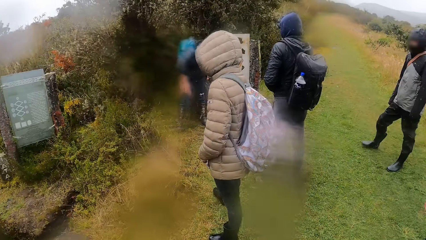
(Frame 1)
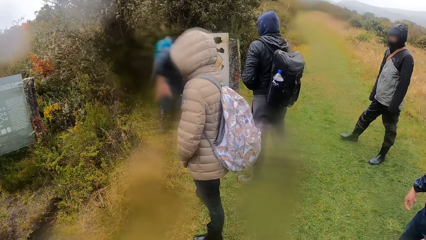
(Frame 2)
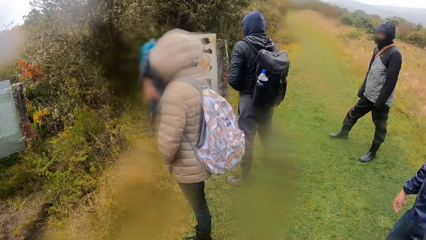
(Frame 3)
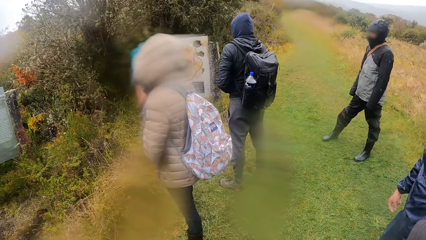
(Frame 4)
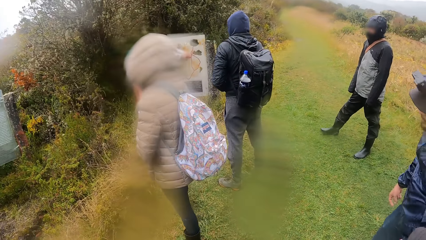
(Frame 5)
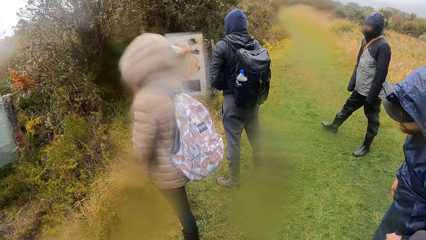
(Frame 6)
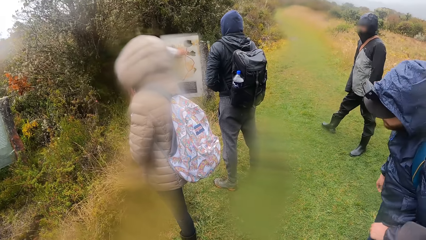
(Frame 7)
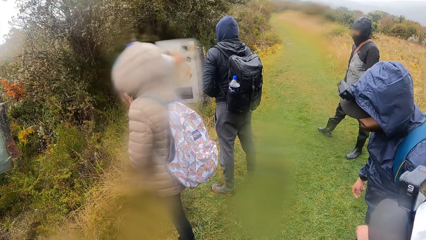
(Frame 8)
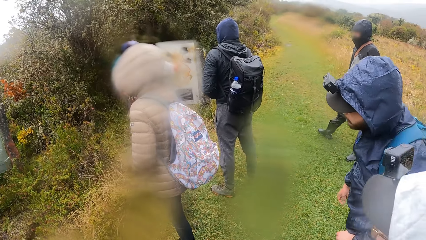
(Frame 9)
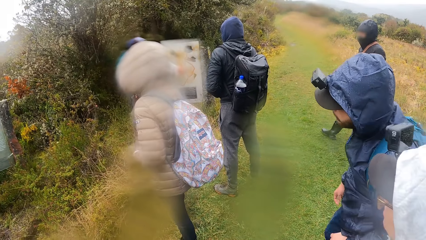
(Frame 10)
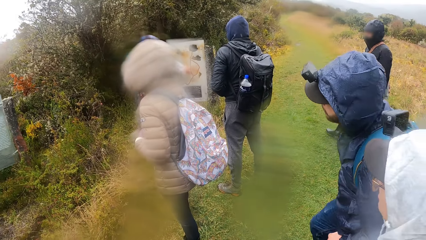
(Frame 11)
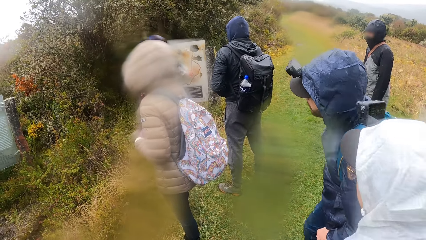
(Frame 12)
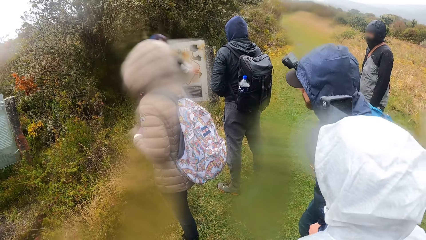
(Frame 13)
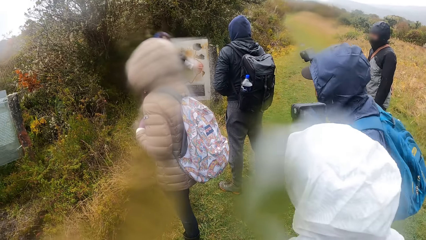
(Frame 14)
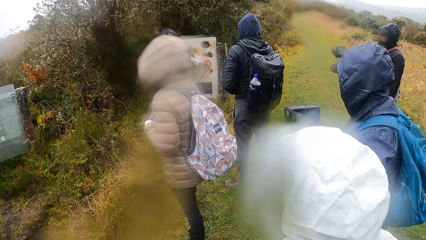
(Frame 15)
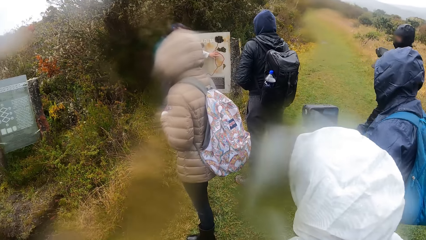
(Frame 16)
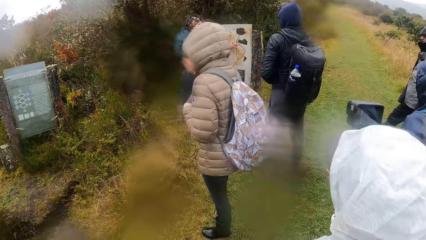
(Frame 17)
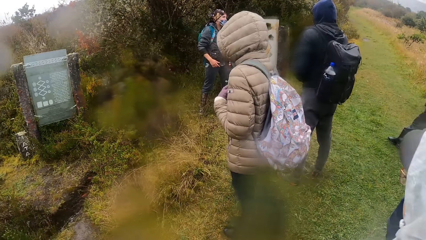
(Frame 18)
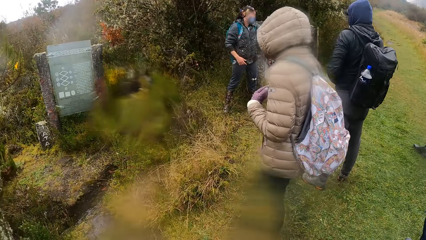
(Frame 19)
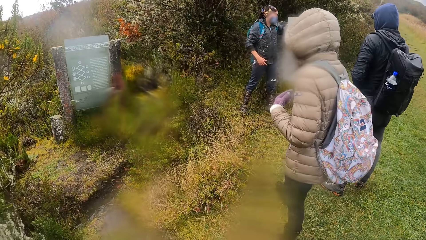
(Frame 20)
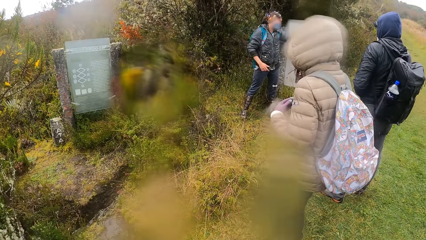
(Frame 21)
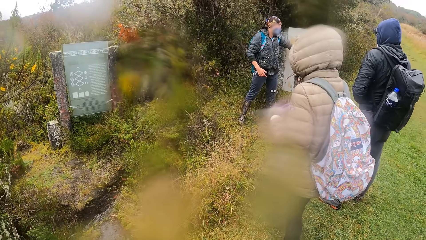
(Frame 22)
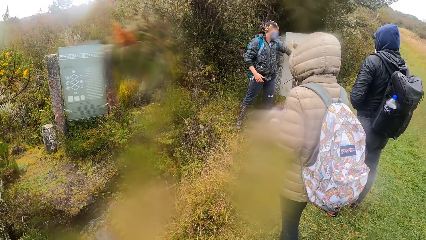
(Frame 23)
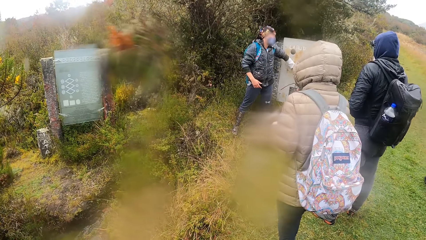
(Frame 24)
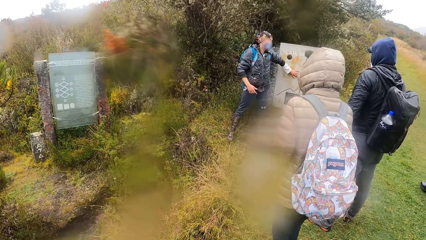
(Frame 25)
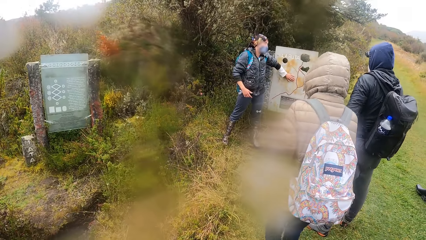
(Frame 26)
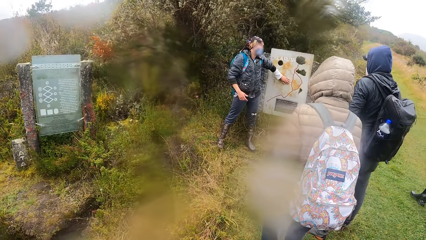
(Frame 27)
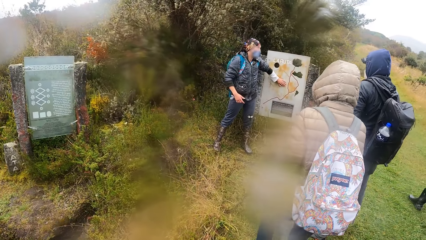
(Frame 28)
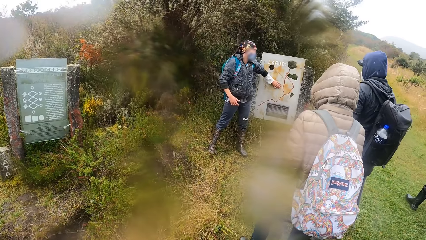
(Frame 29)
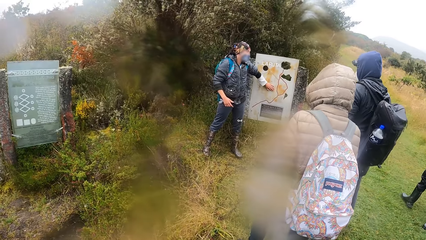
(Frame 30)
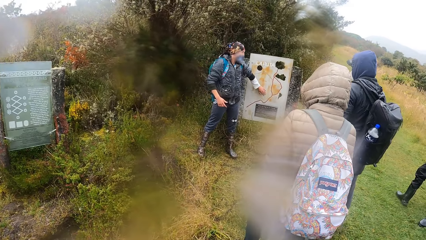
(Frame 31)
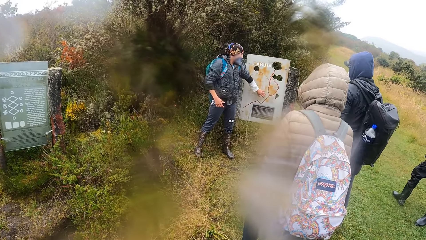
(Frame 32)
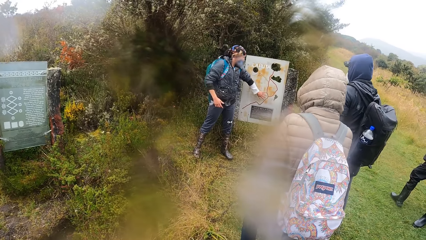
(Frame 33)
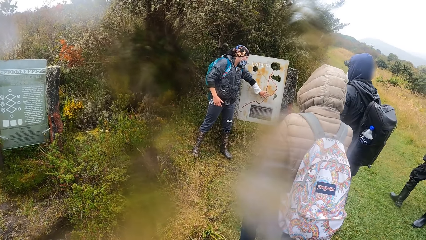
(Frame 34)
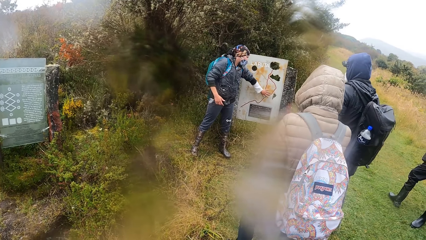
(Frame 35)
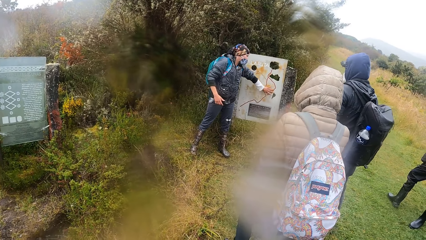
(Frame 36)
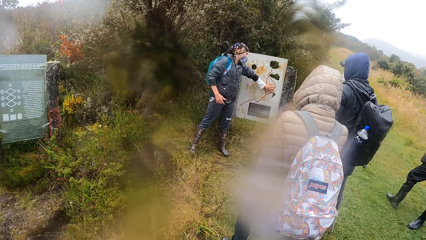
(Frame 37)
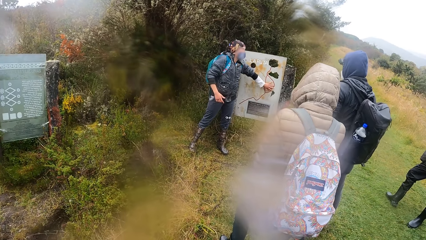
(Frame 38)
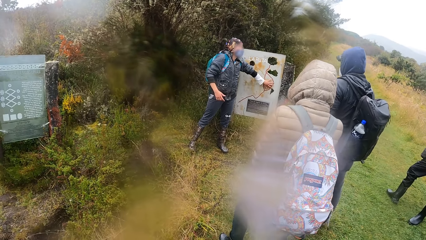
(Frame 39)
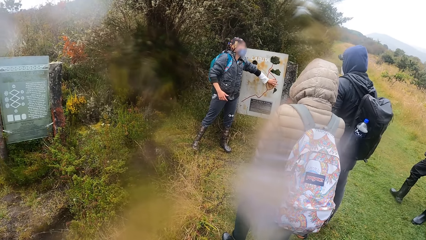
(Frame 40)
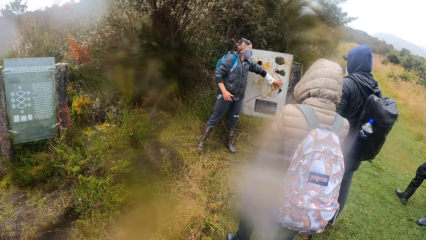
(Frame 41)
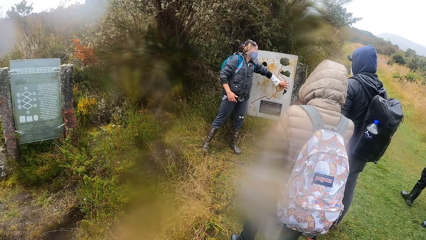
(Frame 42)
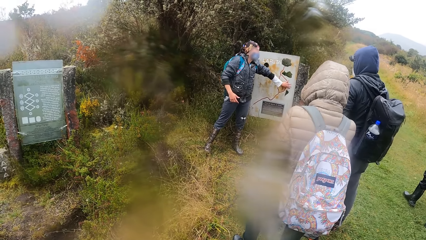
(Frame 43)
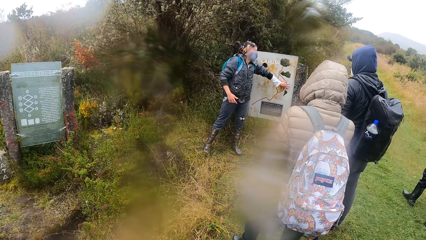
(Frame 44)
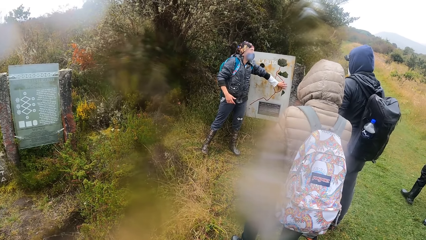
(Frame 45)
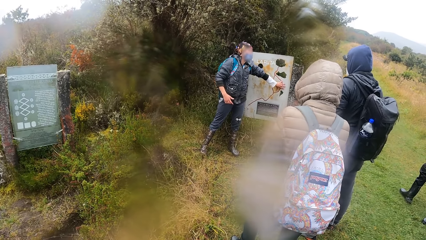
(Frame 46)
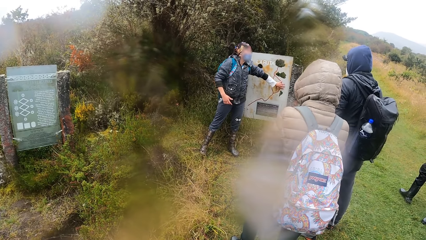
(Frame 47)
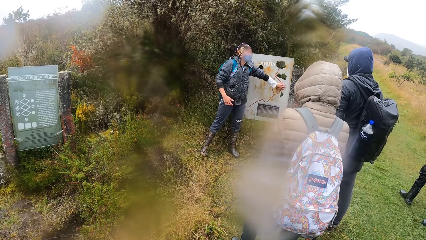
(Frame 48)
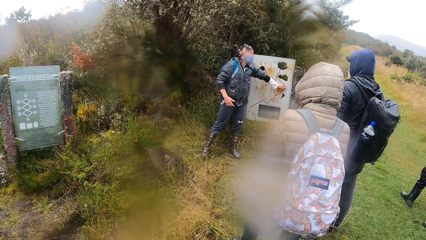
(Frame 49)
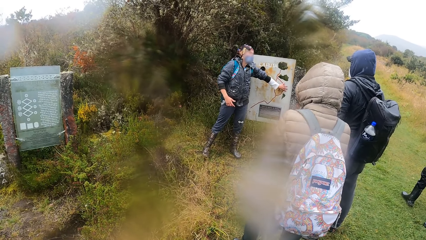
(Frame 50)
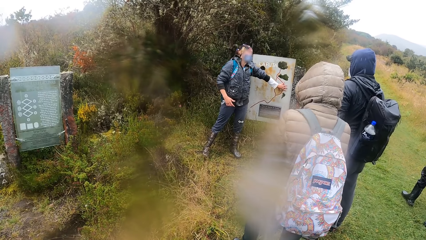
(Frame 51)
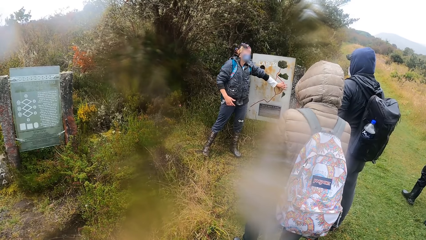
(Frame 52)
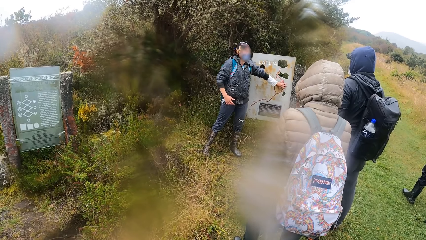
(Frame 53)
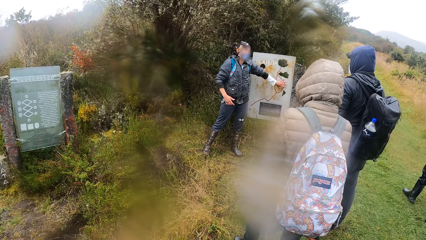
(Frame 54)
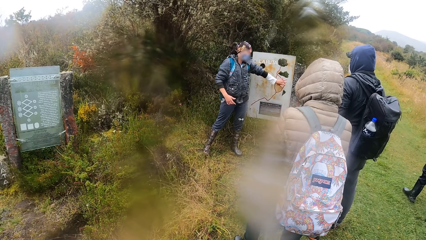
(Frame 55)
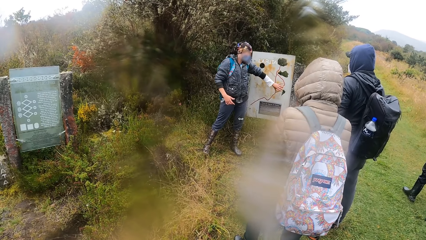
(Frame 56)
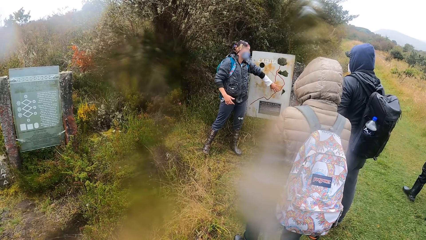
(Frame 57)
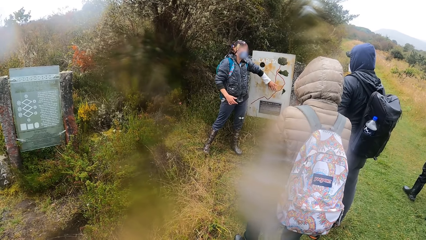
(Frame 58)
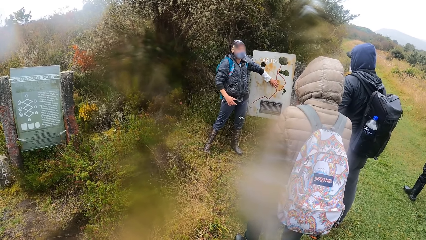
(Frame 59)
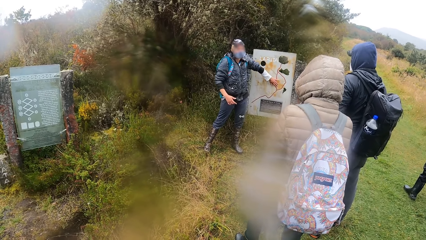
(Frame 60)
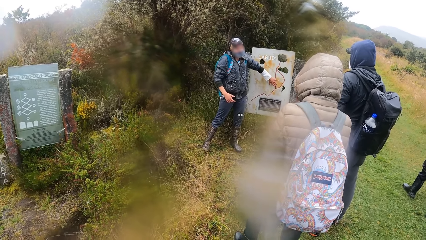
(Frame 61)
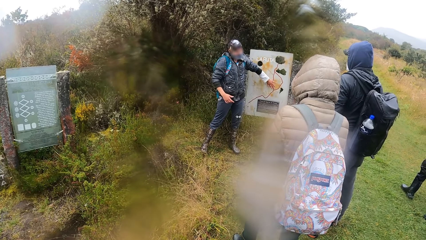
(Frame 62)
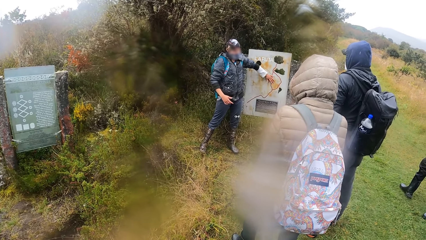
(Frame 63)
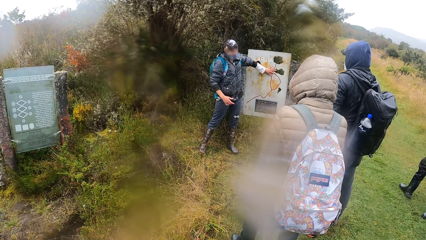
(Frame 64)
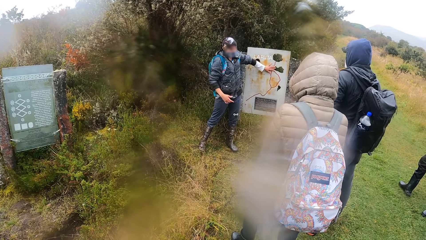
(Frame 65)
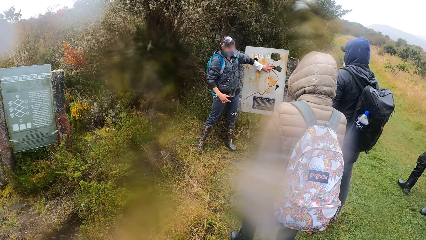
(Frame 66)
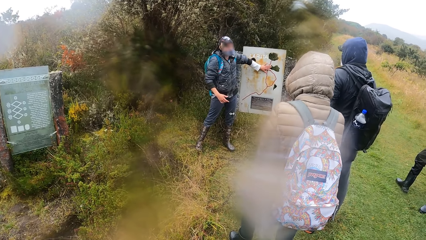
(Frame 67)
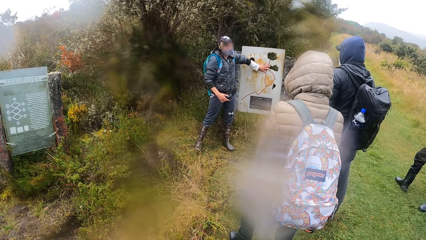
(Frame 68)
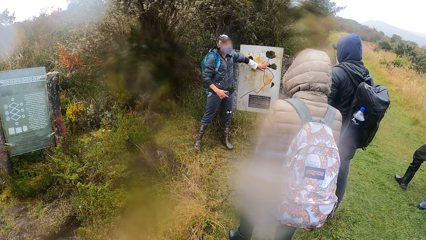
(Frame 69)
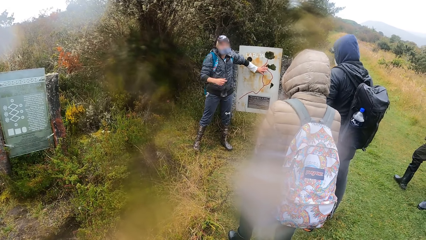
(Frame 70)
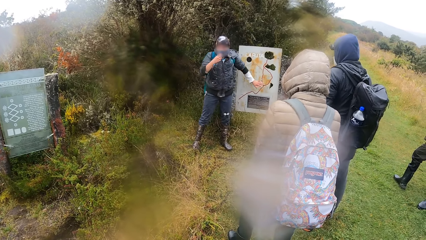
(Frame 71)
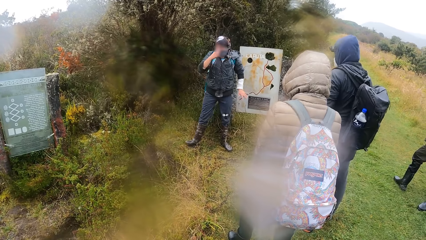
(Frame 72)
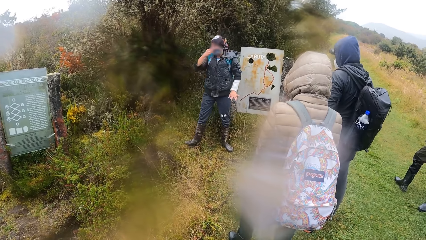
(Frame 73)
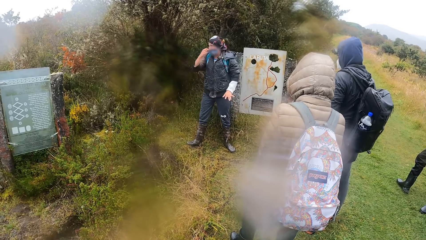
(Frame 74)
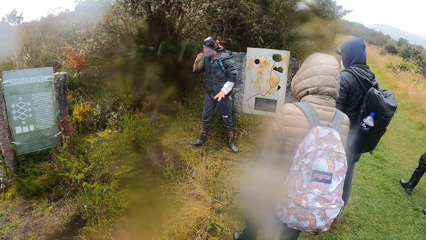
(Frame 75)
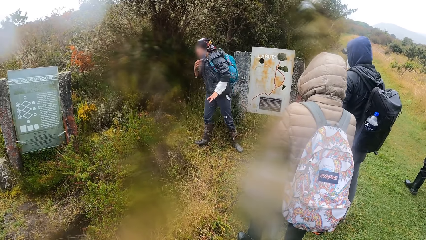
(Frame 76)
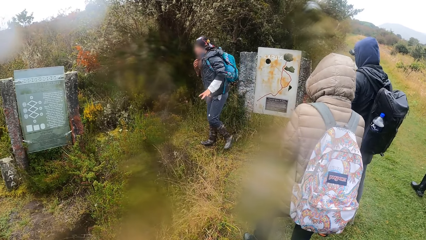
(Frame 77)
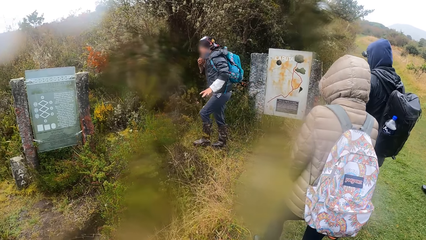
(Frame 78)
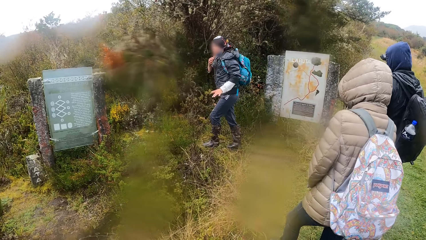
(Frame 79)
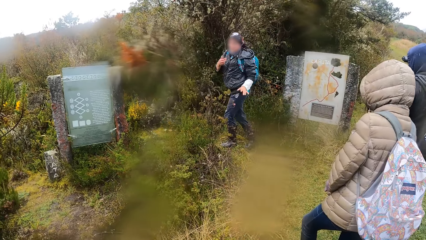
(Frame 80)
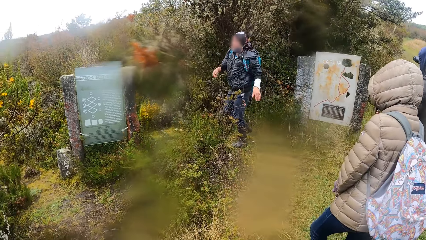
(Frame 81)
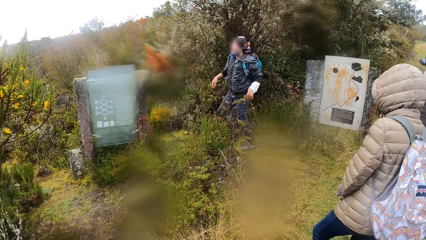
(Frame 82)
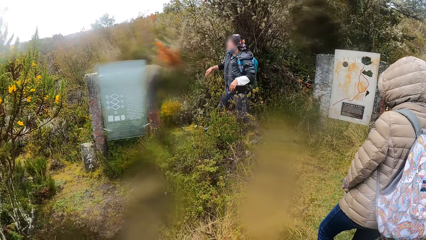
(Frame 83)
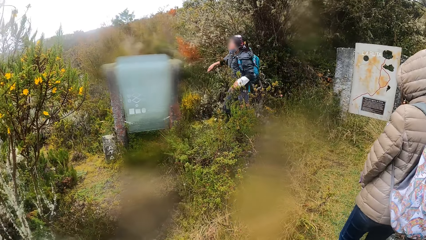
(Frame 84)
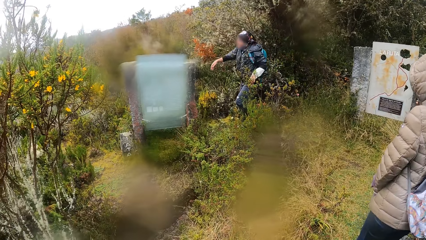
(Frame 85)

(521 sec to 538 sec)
A man steps forward. Another man looks around. The camera wearer looks around. The first man steps forward.
